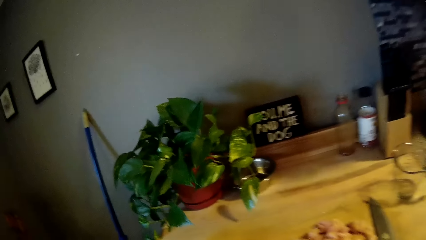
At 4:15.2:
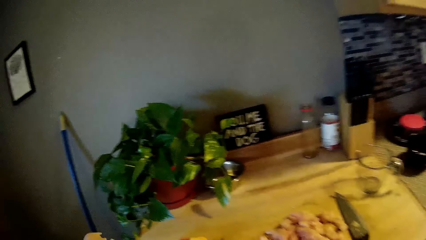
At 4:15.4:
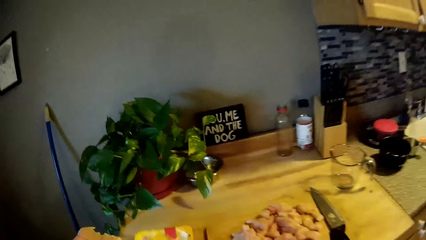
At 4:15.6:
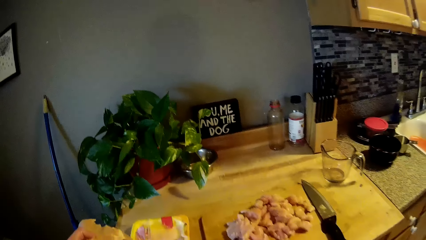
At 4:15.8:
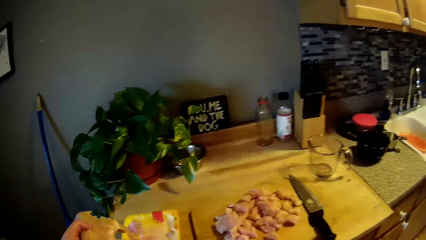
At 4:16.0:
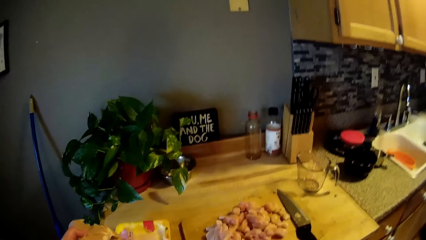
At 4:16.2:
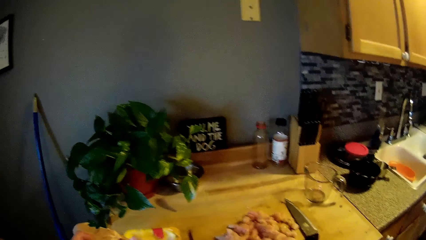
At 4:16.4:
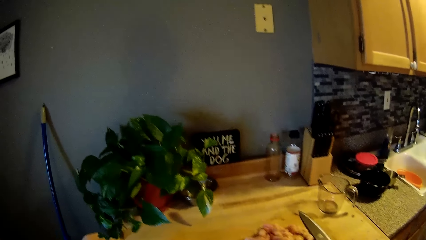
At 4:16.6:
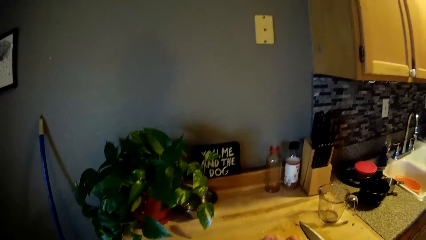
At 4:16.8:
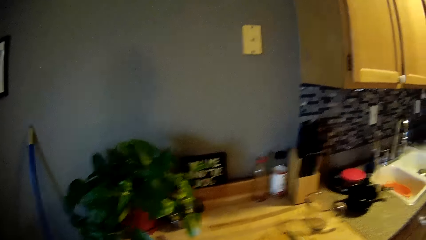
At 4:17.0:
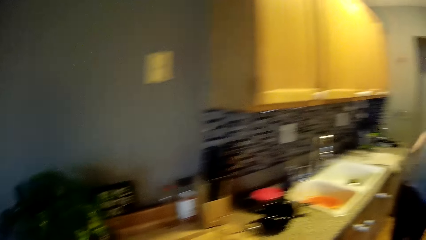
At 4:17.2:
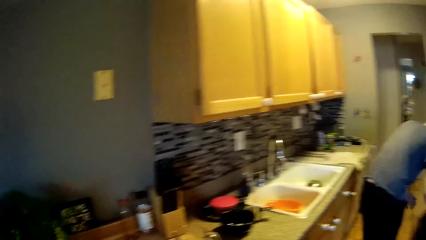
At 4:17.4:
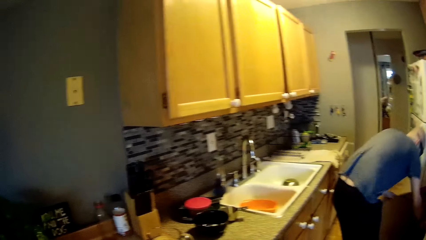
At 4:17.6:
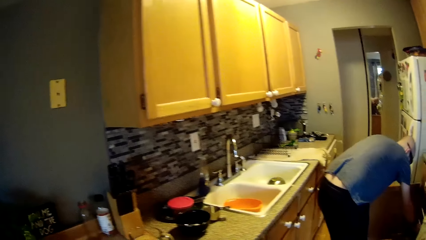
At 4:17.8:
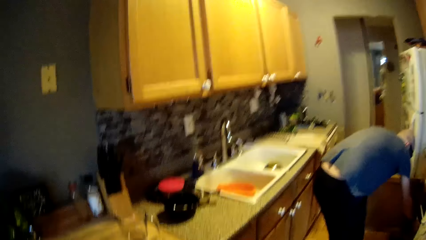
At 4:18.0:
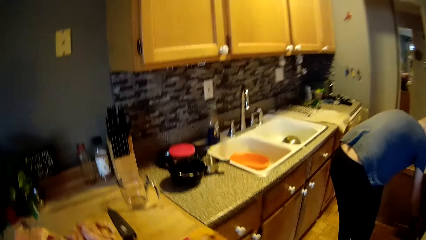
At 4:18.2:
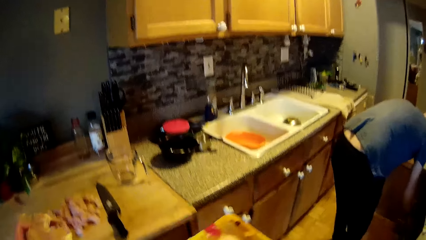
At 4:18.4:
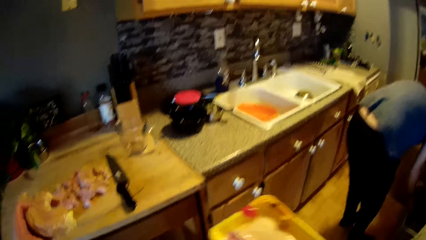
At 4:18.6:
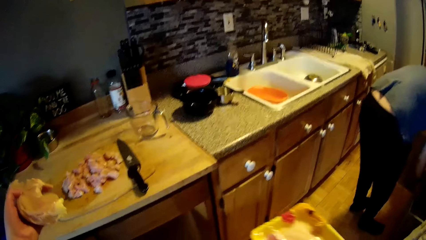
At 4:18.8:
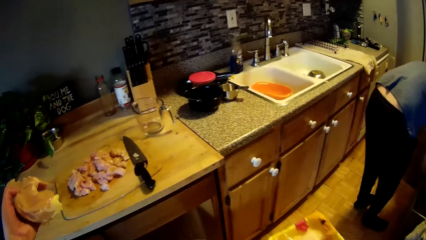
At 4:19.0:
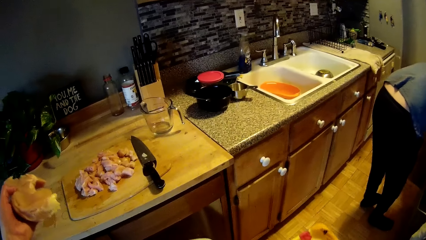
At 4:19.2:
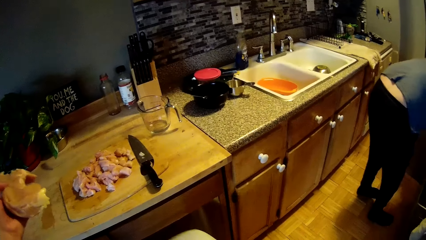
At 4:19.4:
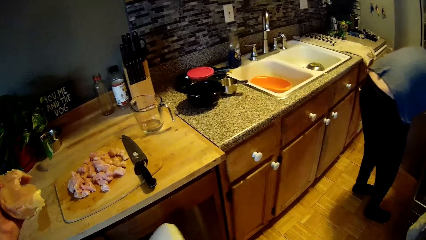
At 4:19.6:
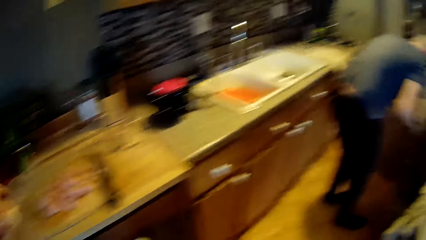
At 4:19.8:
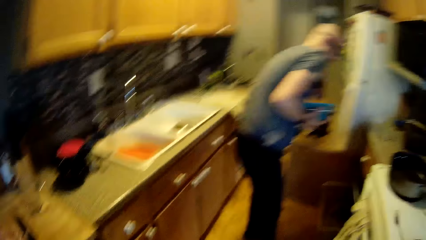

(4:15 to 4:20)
The camera wearer looks around the sink table. A man pulls out a drawer with his right hand. The man bends towards the drawer. The camera wearer holds meat and a container in her hands.

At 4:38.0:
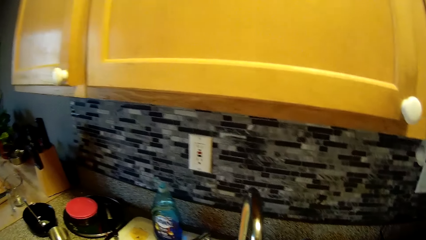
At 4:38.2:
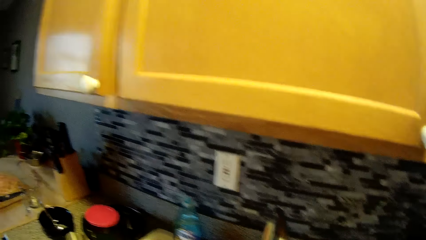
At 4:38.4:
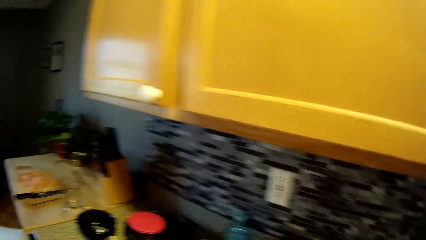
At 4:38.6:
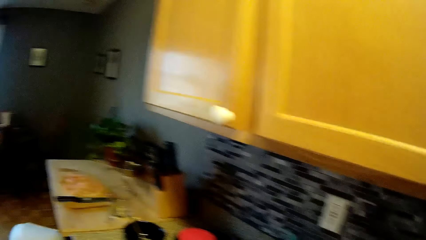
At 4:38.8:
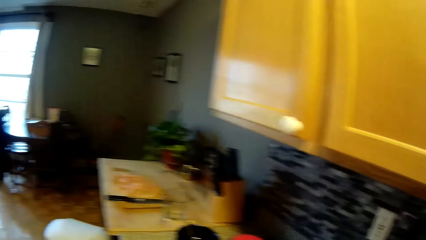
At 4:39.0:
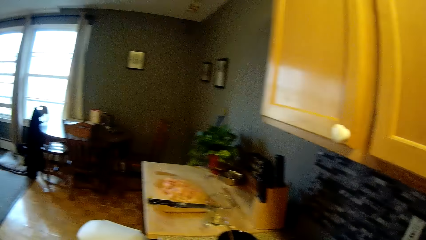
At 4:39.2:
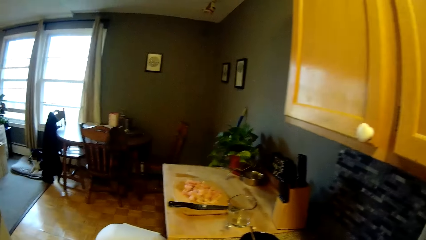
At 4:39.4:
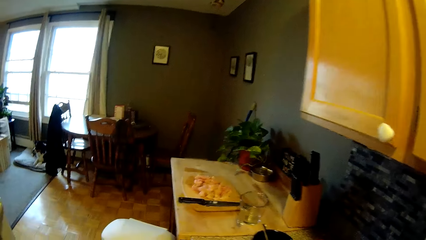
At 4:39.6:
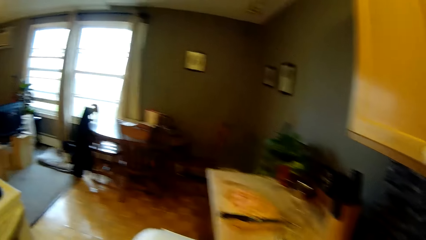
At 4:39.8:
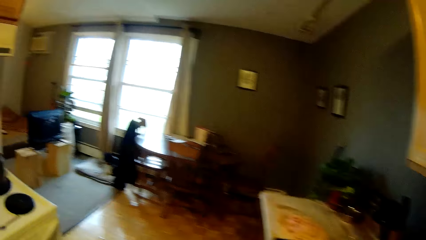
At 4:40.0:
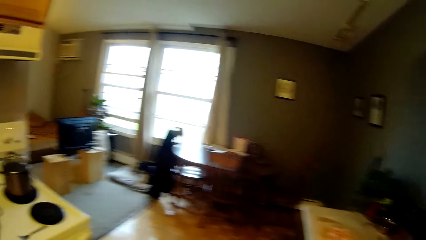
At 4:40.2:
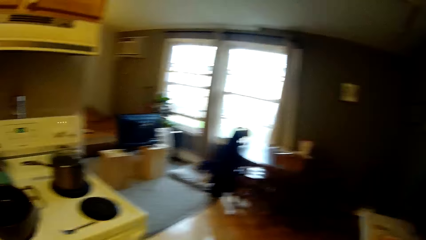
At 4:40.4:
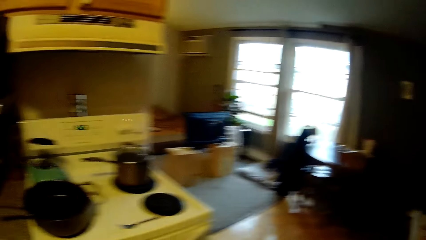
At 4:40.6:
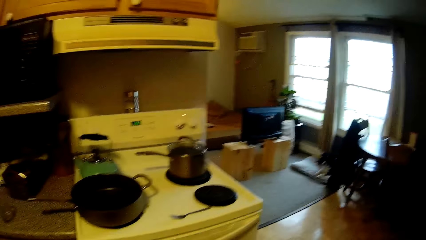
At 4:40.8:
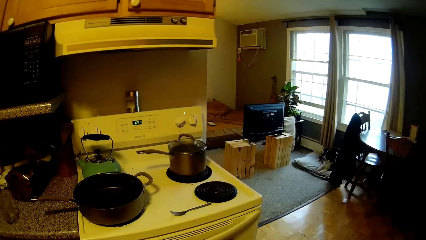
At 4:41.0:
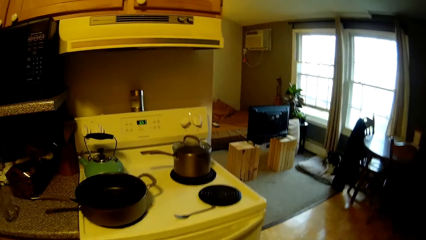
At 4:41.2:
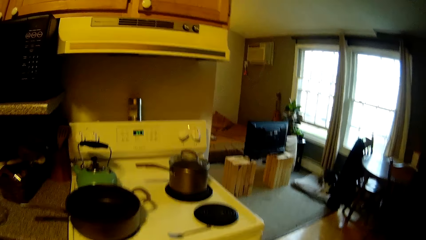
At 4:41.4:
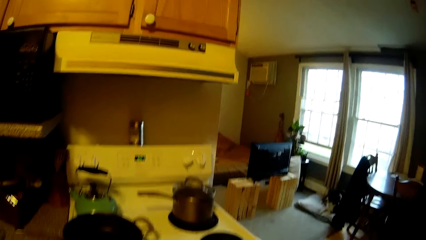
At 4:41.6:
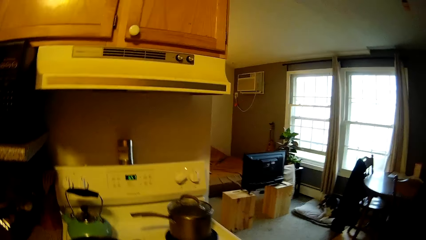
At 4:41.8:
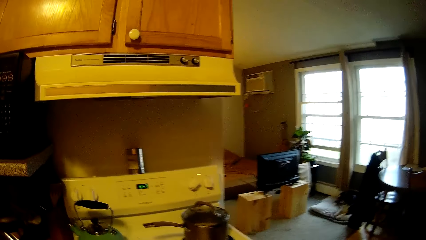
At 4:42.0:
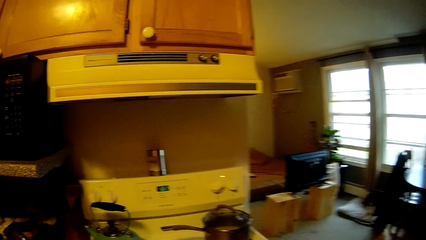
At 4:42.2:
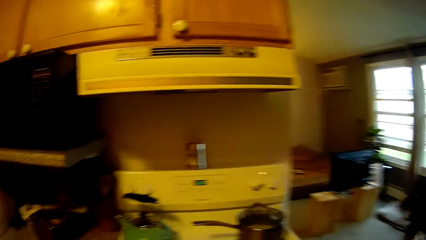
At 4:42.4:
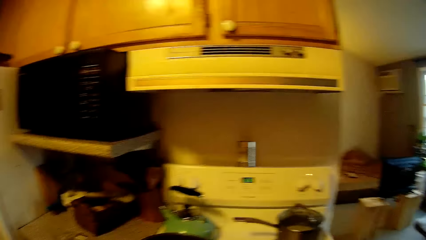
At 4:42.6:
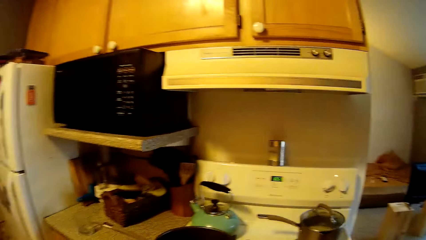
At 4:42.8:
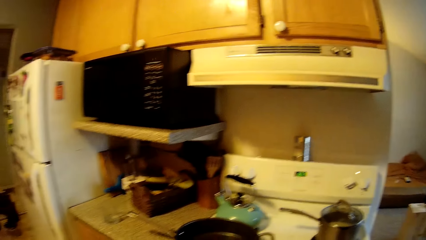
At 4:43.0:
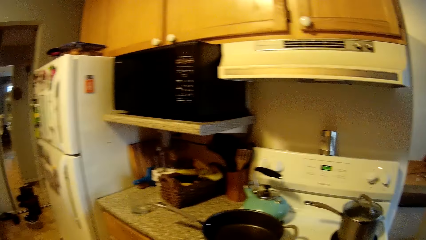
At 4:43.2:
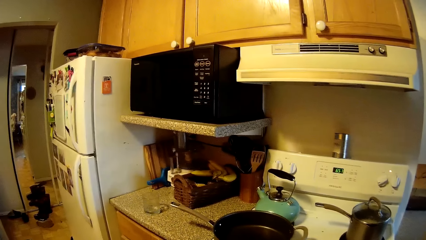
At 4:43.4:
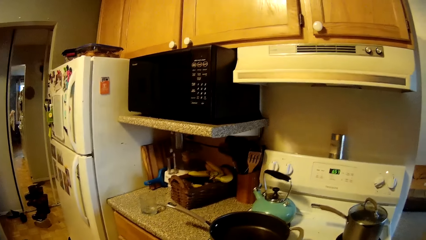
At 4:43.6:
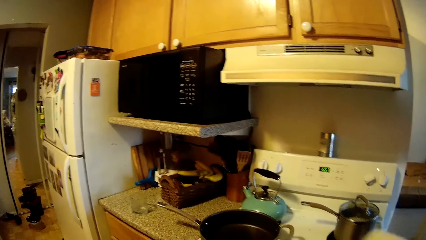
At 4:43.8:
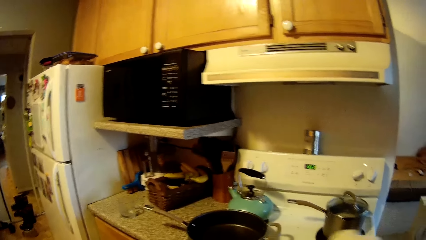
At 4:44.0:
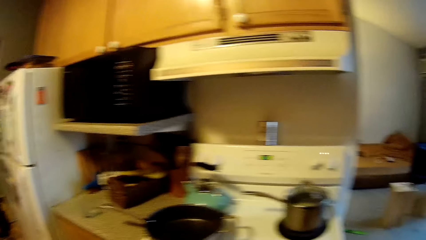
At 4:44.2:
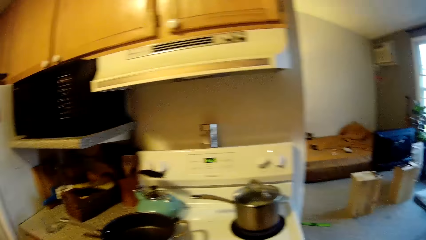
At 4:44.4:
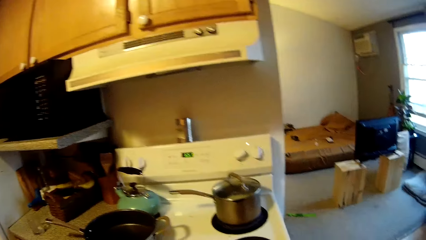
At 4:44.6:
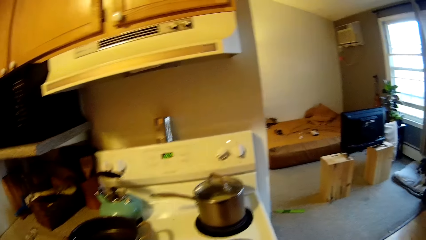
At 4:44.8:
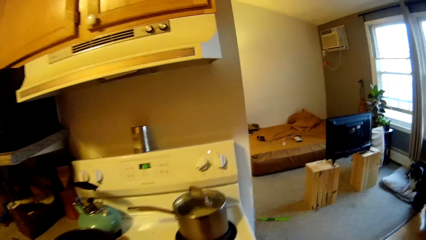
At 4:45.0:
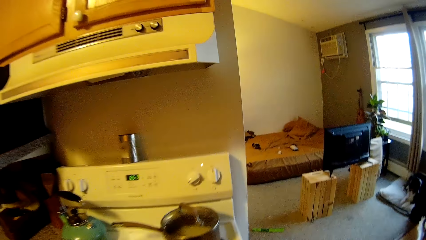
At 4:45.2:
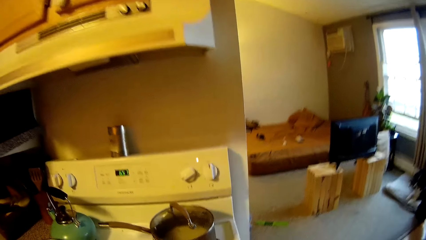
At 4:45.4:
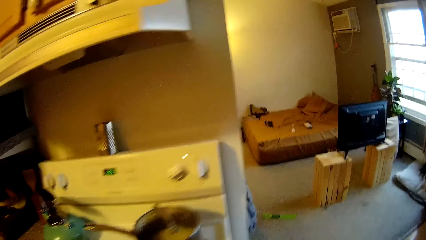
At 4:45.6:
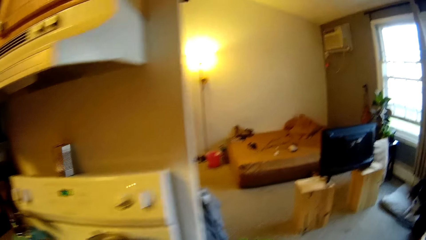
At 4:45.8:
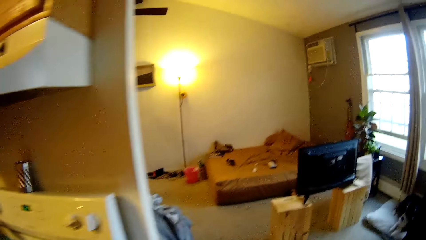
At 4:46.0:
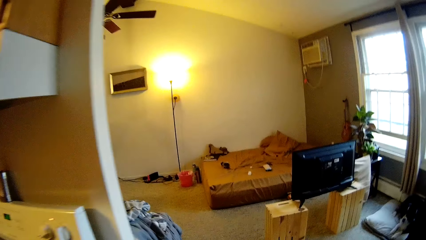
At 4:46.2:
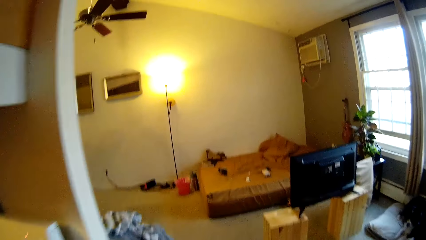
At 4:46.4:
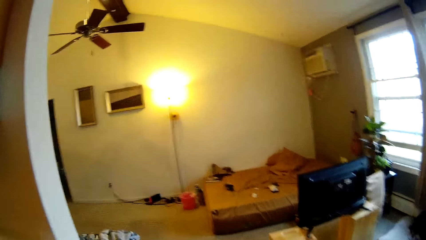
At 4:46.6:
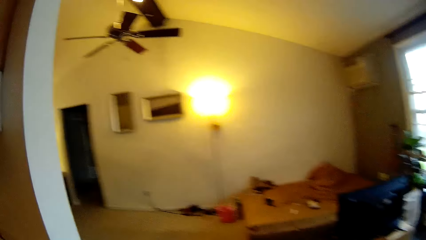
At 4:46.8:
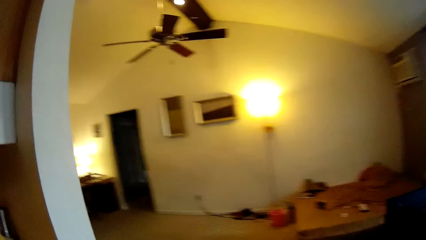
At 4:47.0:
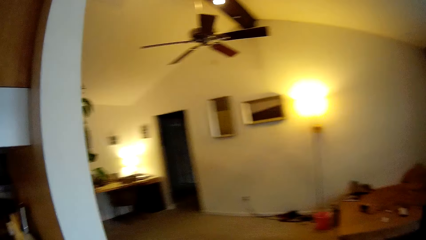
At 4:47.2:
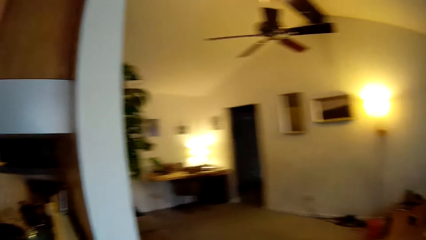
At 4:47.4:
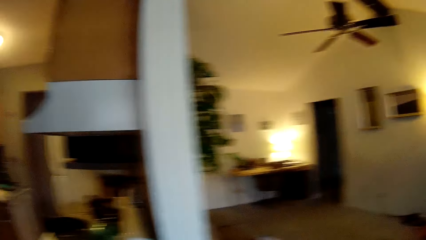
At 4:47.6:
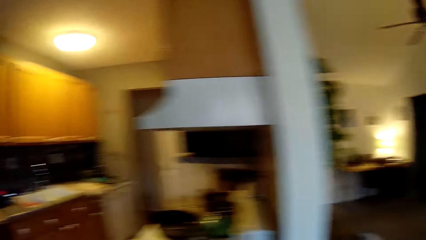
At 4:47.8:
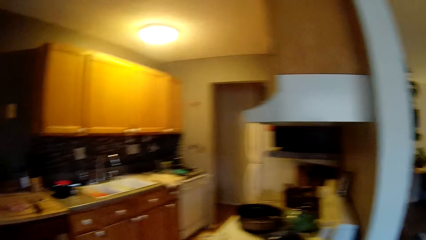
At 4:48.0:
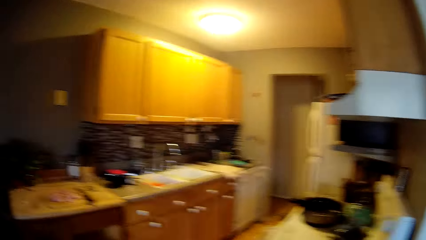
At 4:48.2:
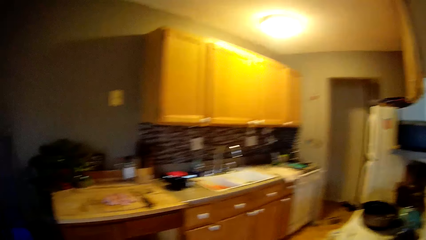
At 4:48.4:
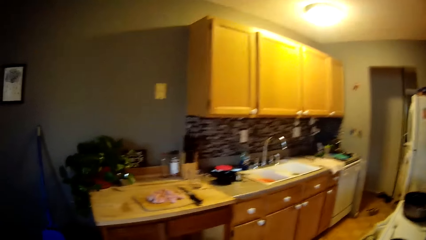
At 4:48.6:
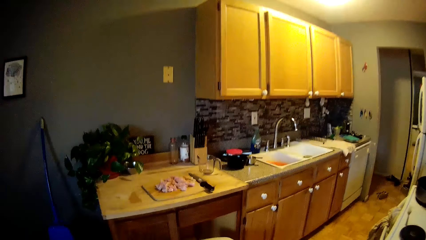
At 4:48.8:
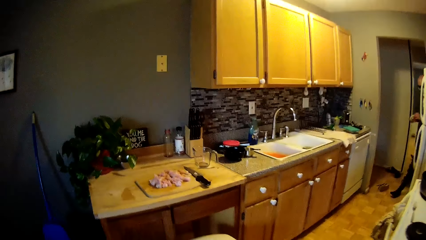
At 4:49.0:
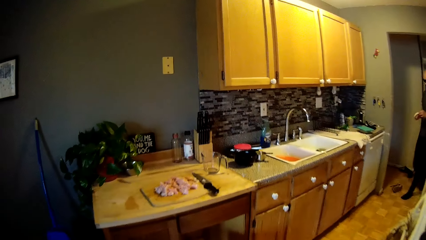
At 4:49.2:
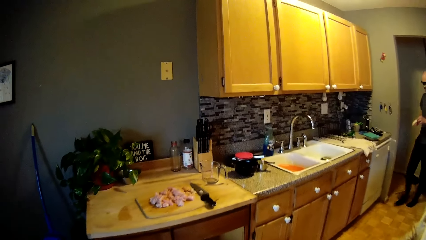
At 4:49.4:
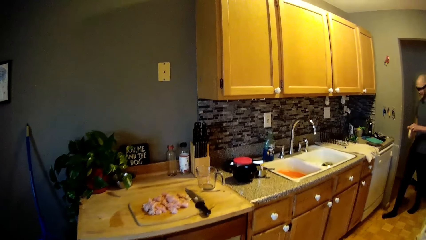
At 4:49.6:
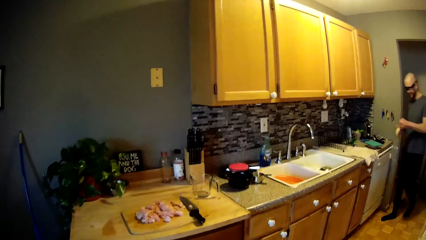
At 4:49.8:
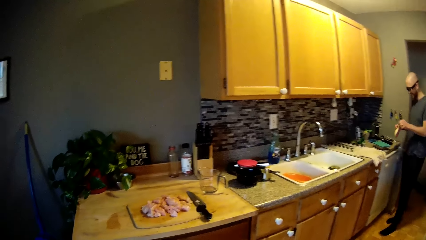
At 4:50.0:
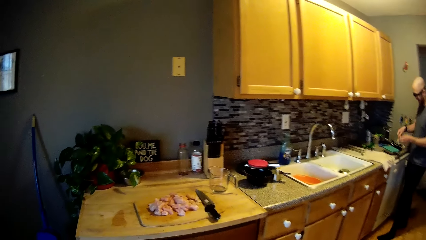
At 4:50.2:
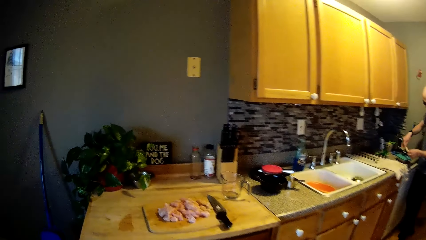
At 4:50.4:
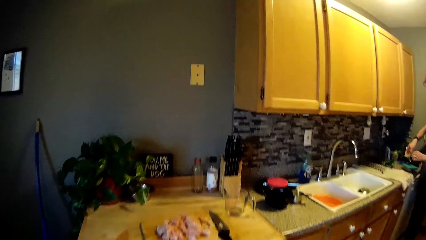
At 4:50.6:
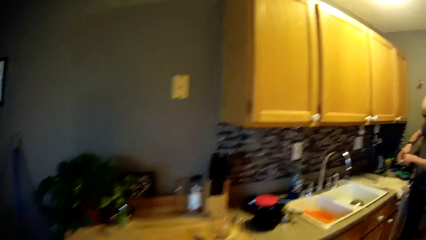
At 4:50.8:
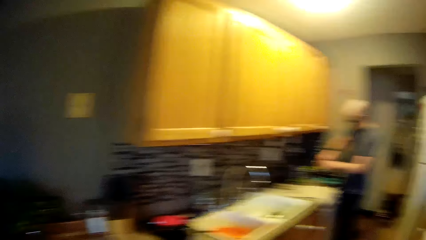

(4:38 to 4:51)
The camera wearer looks around the room. They walk around. A man cuts a paper tape from a pack of paper tape with his hands. The man puts the sellotape on the tin.
